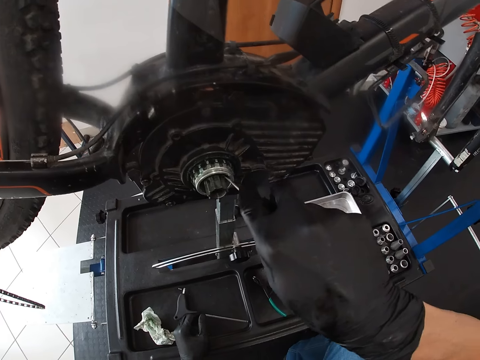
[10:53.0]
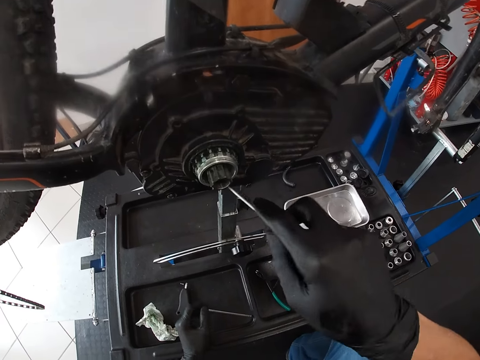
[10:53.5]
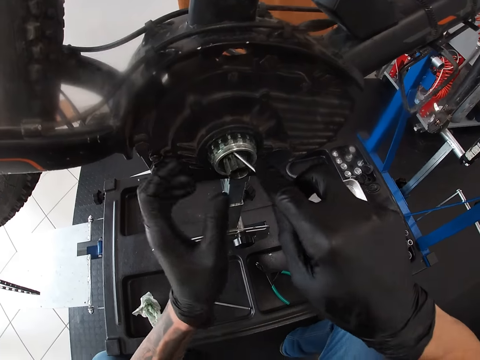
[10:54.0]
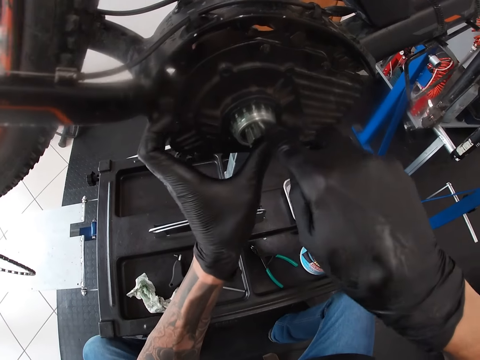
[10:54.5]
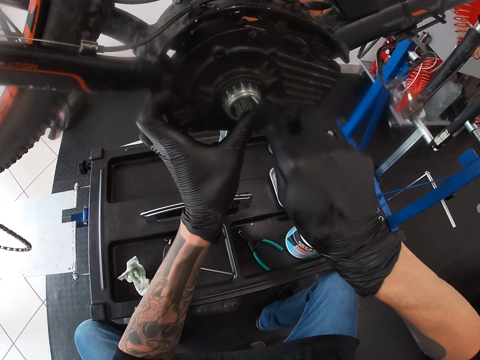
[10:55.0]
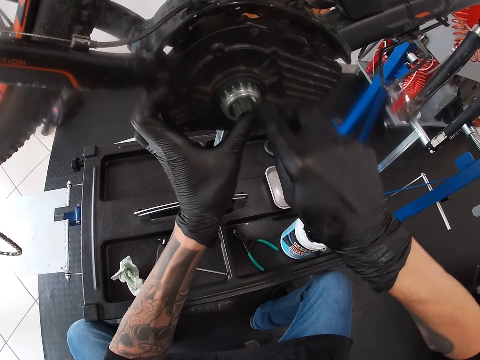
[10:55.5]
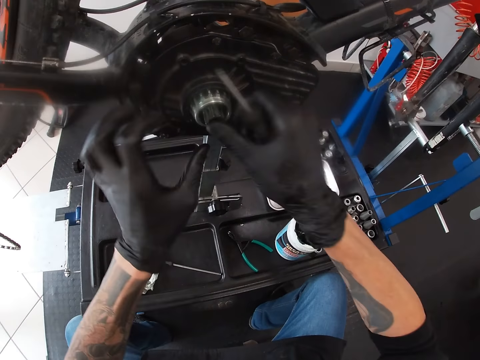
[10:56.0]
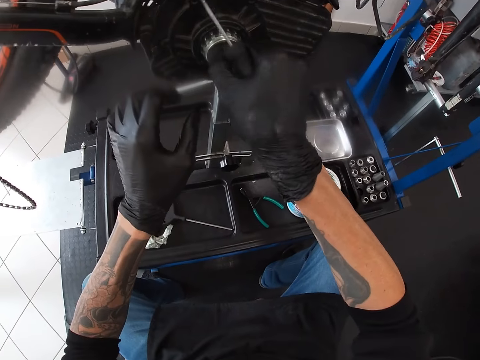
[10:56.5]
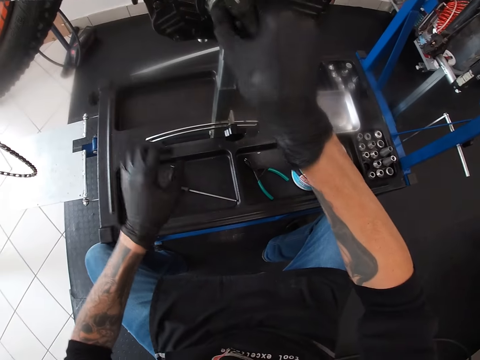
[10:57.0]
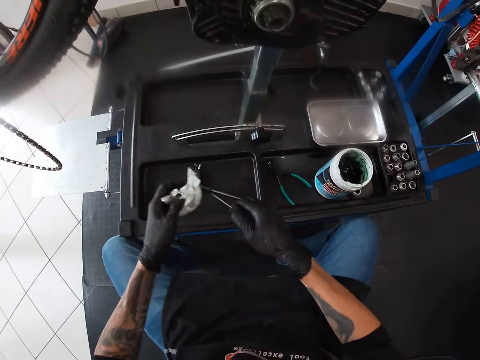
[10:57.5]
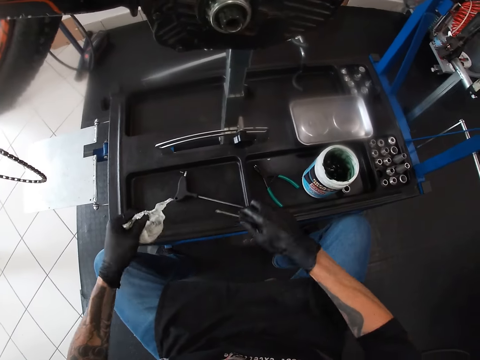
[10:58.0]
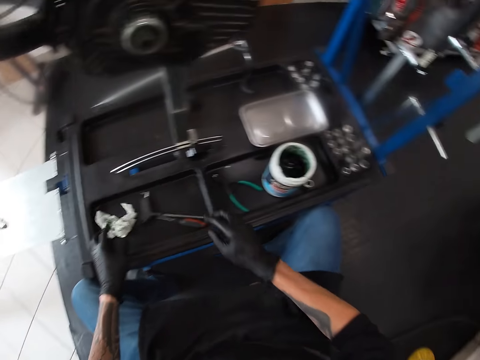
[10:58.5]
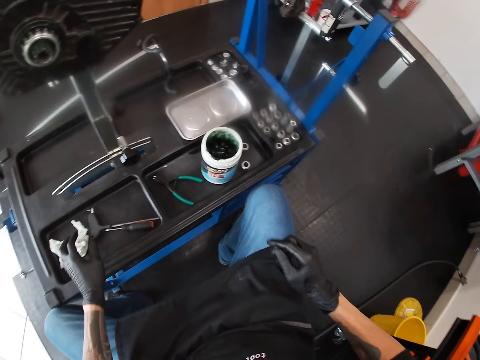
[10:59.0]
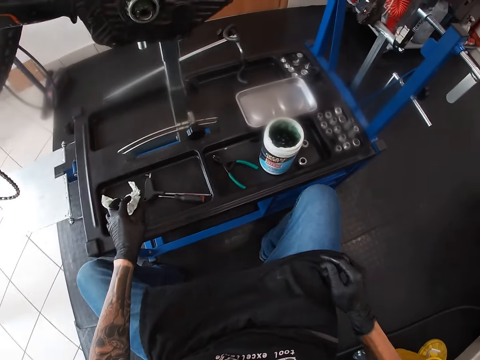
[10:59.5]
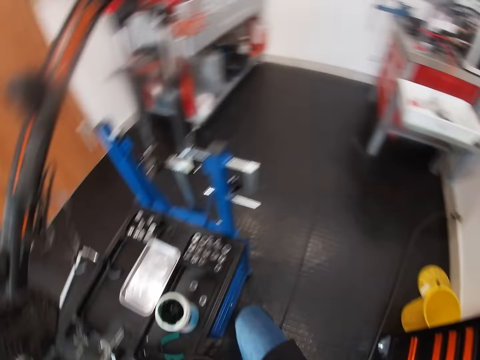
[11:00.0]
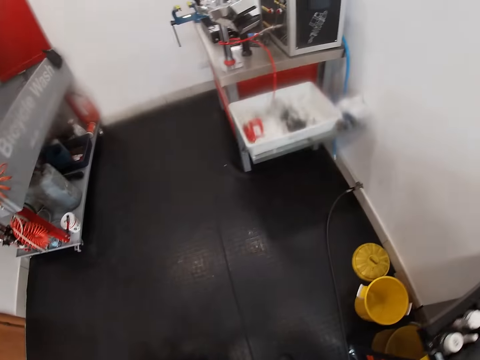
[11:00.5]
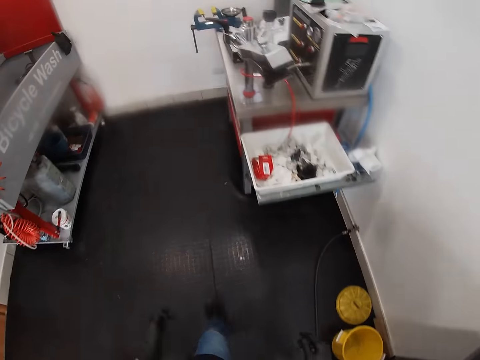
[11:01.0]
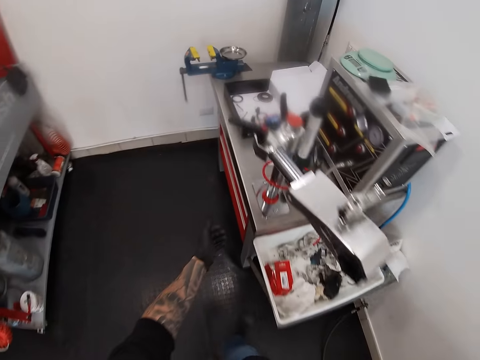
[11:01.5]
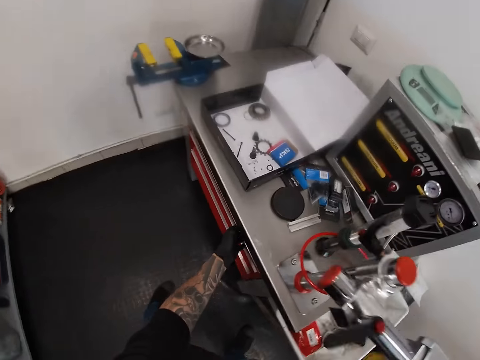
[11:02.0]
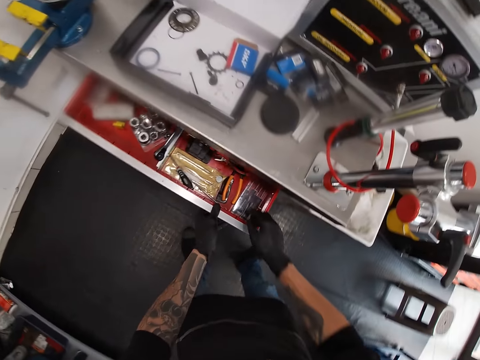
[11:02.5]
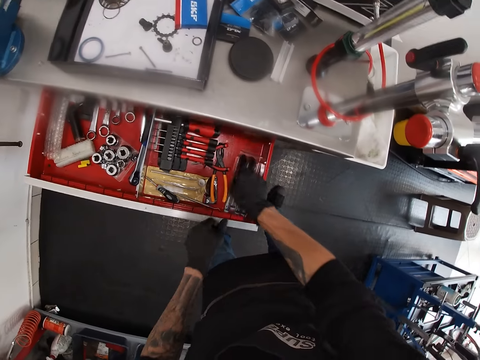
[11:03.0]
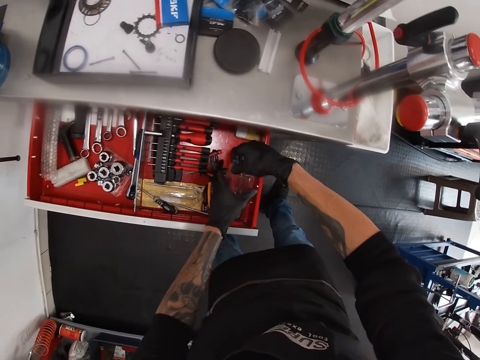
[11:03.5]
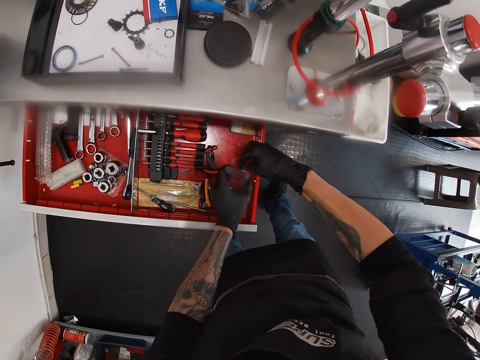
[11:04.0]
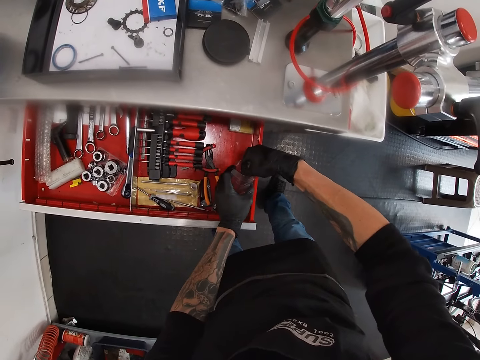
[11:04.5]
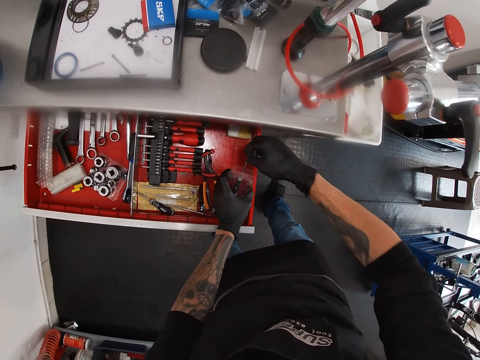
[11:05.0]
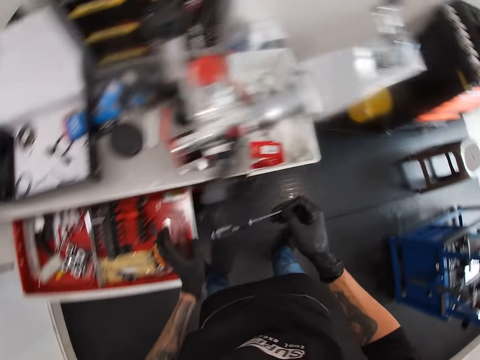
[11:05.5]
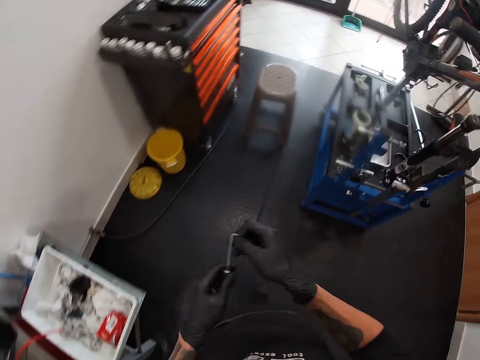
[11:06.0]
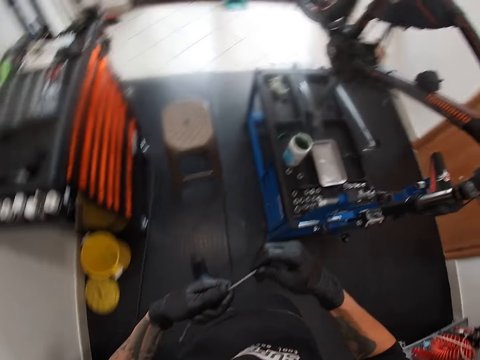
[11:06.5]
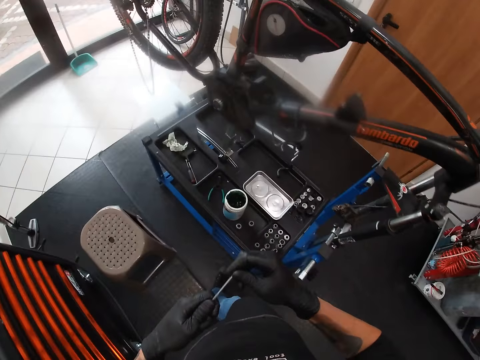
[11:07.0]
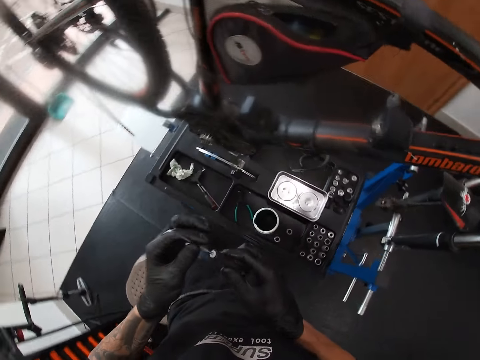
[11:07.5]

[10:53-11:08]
The camera wearer places his left hand on the gear hub of the bicycle. He removes his left hand from the gear hub of the bicycle. He turns the ball cap of the gear hub with his right hand. He picks up the napkin from the bicycle work stand with his left hand. He wipes the screwdriver in his right hand with the napkin in his left hand. He drops the napkin in his left hand on the bicycle work stand. He drops the screwdriver in his left hand on the bicycle work stand. He moves in the garage. He opens a drawer of the workbench toolbox with his left hand. He elevates a pack of shim extractors with his right hand in the drawer of the workbench toolbox. He holds the pack of shim extractors in the drawer of the workbench toolbox with his left hand. He picks up a shim extractor from the pack of shim extractors with his right hand. He drops the pack of shim extractors in his left hand in the drawer of the workbench toolbox. He walks in the garage. He holds the shim extractor with both hands.

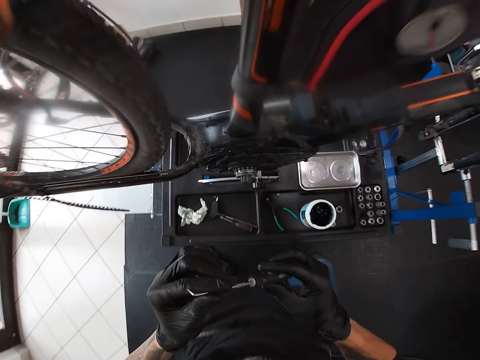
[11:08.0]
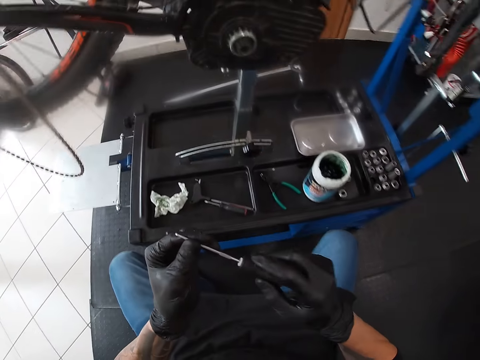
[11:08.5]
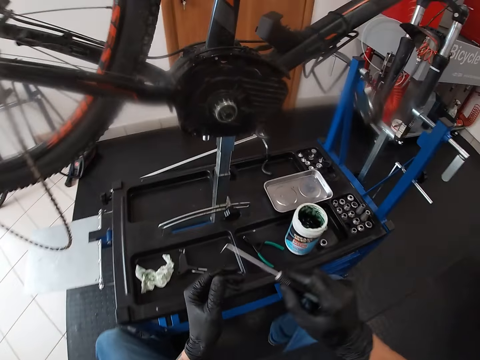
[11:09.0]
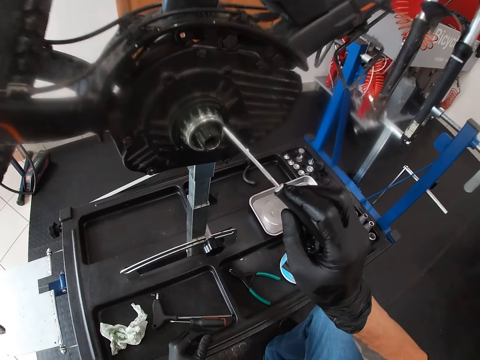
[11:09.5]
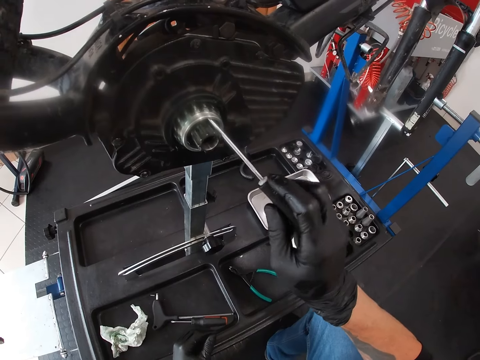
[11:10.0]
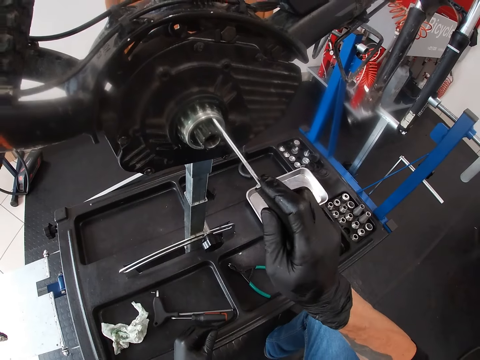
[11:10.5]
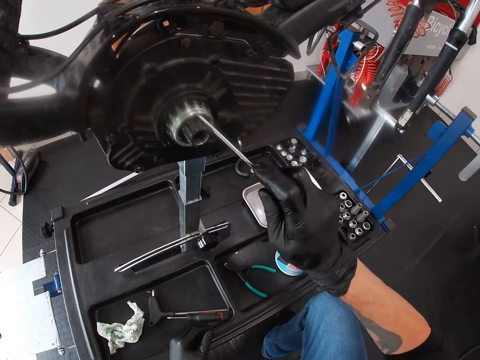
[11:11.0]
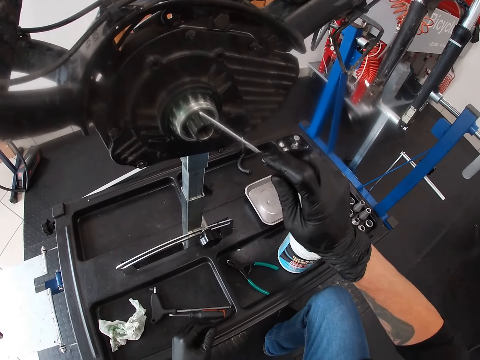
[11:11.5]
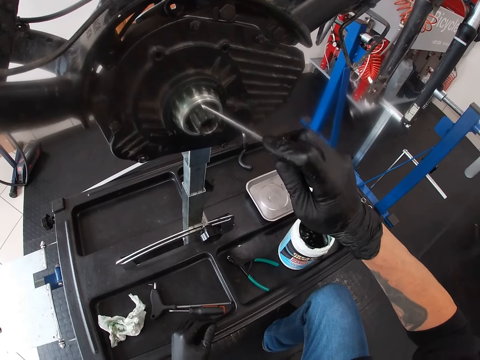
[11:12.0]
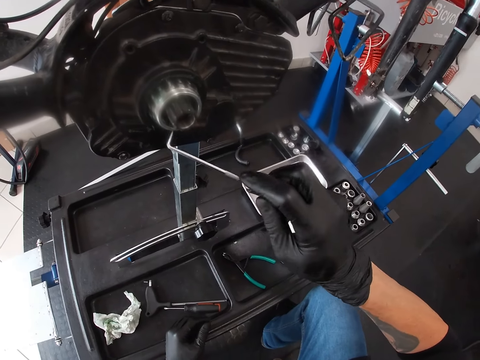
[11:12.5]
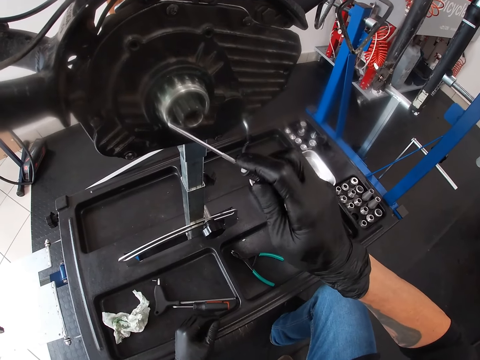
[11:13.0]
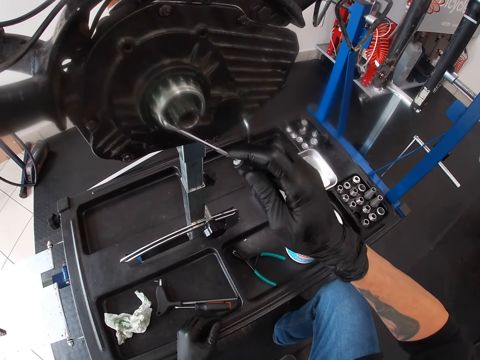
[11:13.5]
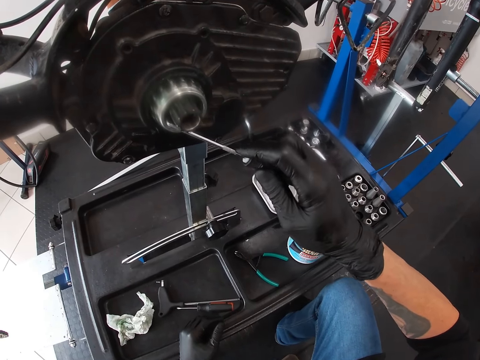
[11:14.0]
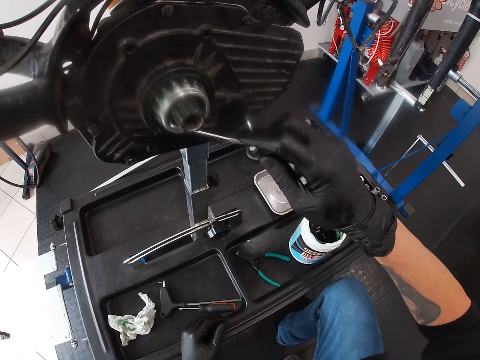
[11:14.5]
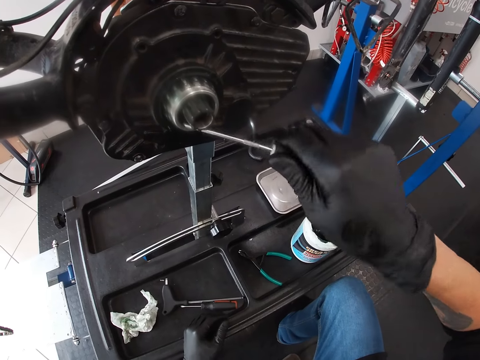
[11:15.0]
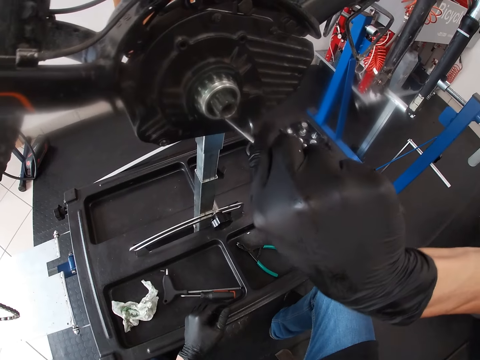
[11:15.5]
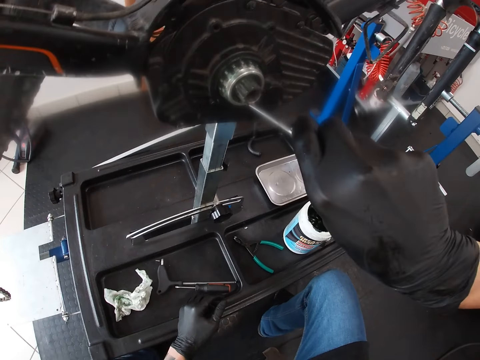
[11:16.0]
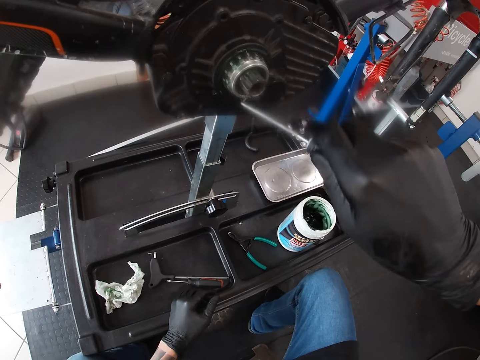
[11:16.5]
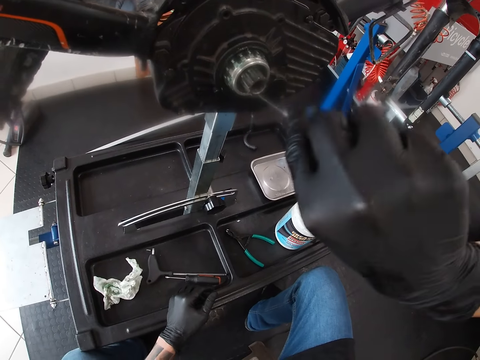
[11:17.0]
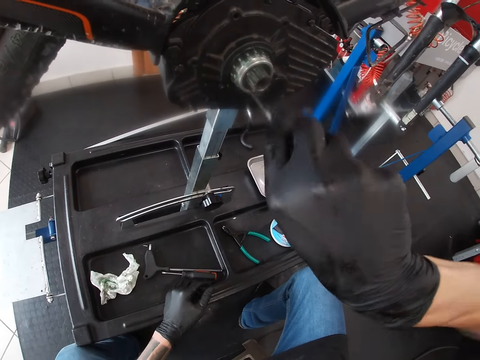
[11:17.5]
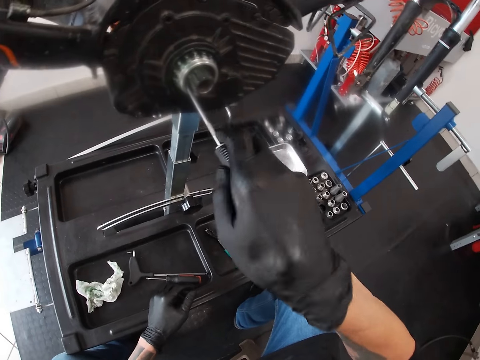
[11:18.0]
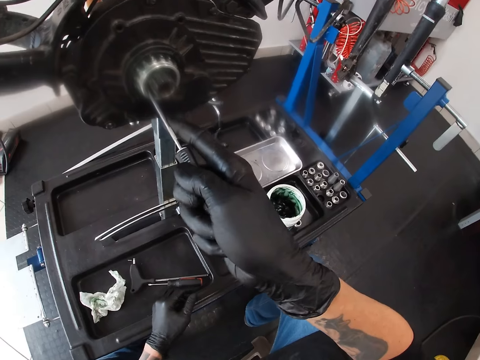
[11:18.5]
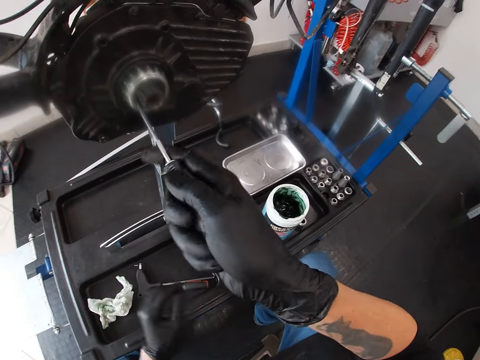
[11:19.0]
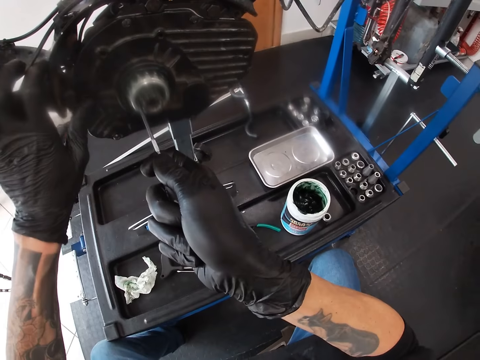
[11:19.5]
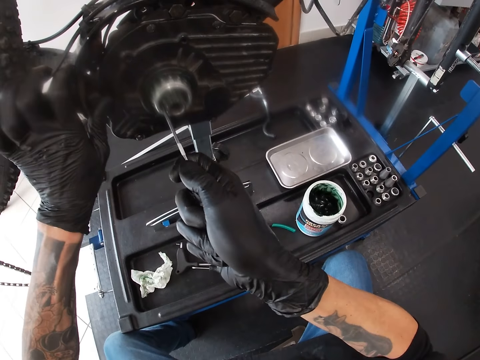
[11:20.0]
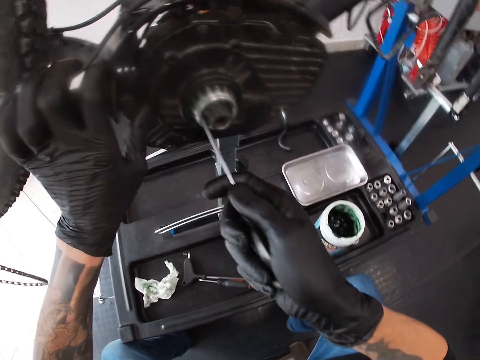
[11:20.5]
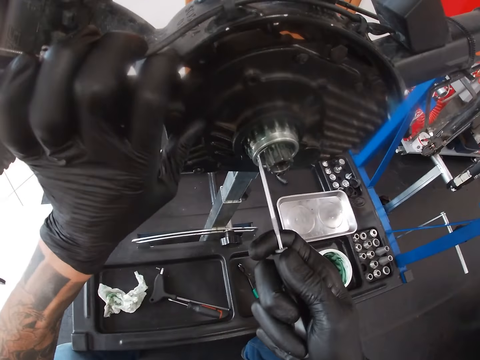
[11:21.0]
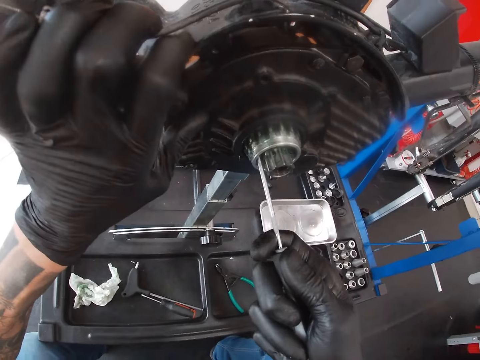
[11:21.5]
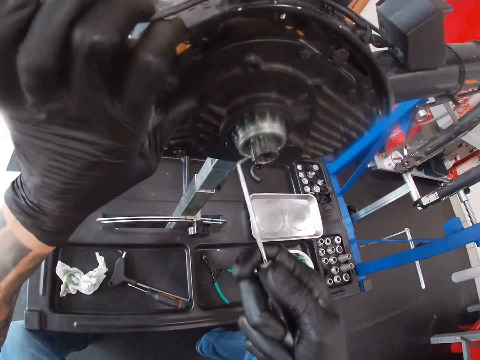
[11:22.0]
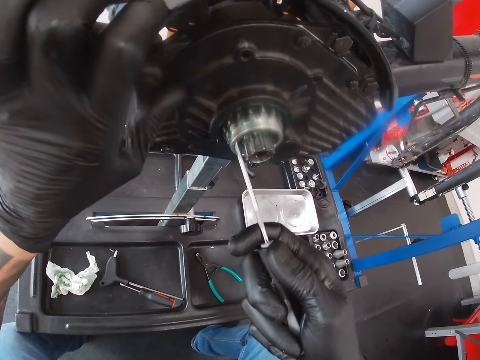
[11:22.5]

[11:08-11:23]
The camera wearer sits on the stool in the garage. He places his left hand on the bicycle work stand. He scrapes inside the gear hub of the bicycle with the shim extractor in his right hand. He tightens the crank. He places his left hand on the chain stay and gear hub of the bicycle.
